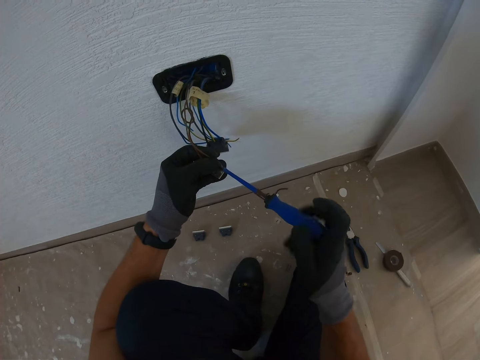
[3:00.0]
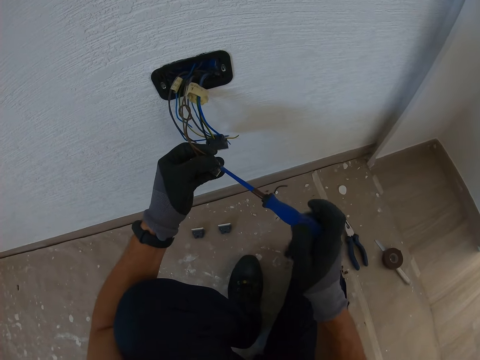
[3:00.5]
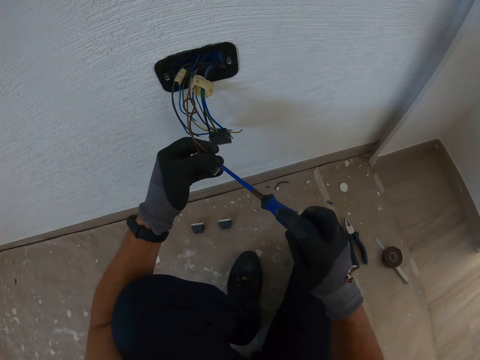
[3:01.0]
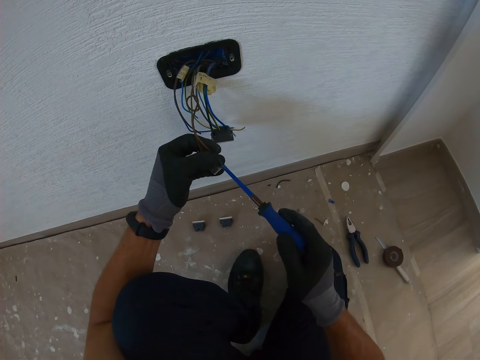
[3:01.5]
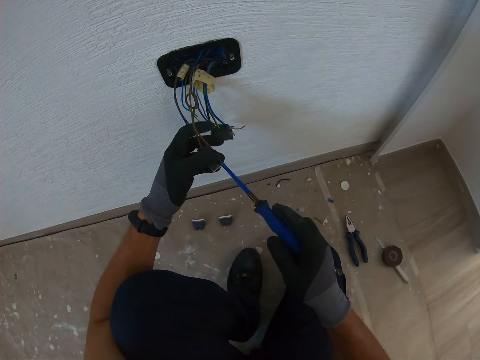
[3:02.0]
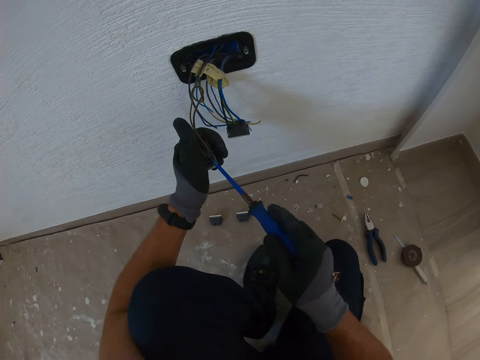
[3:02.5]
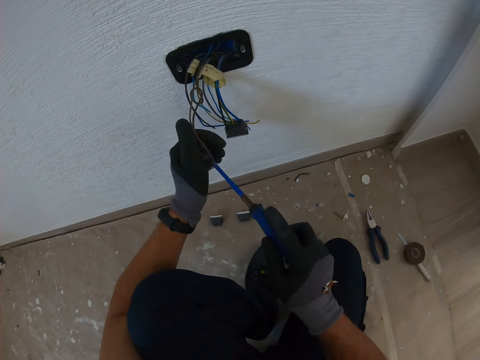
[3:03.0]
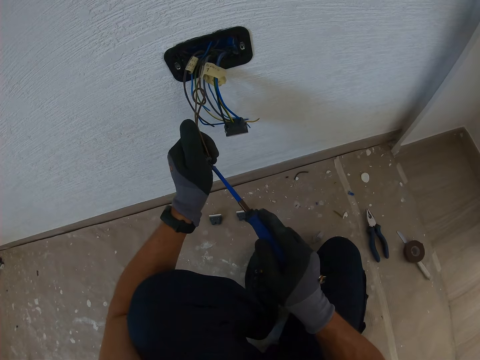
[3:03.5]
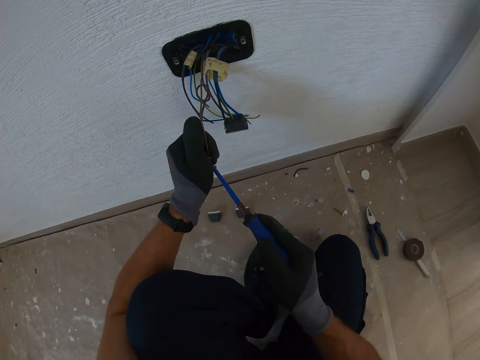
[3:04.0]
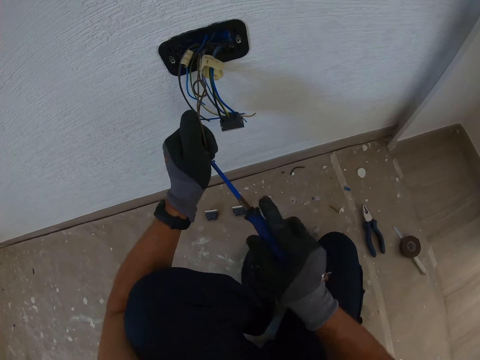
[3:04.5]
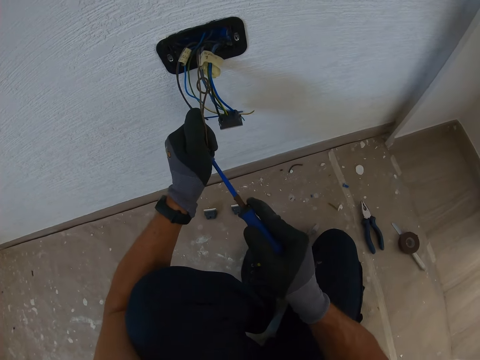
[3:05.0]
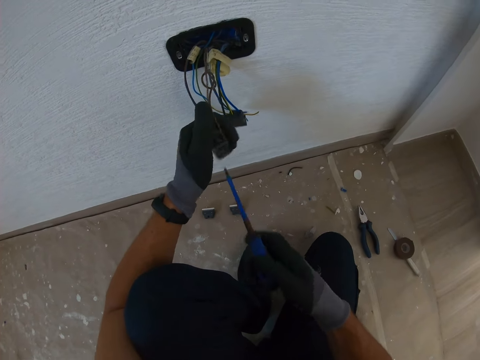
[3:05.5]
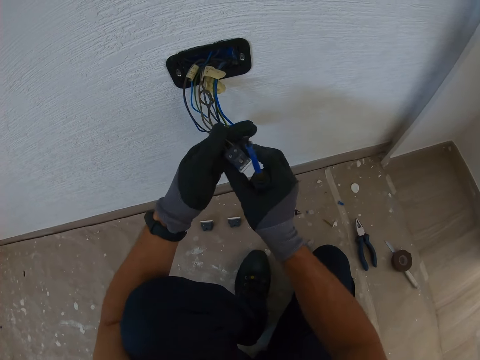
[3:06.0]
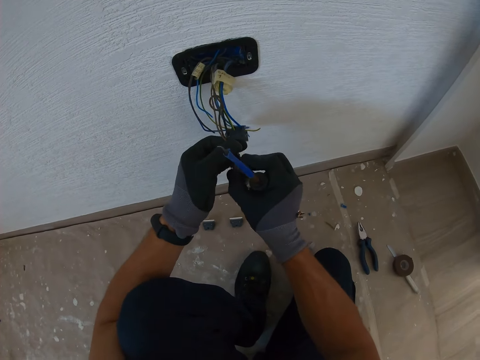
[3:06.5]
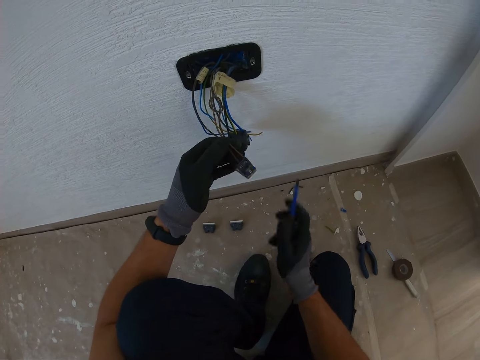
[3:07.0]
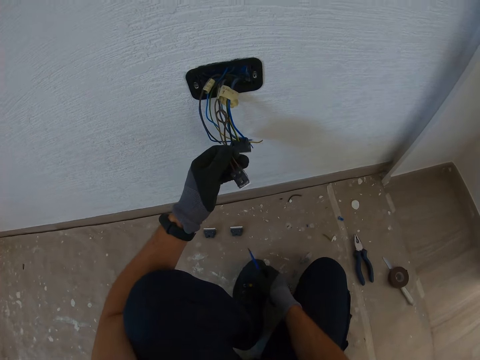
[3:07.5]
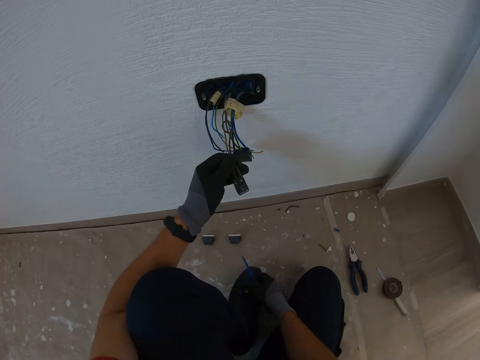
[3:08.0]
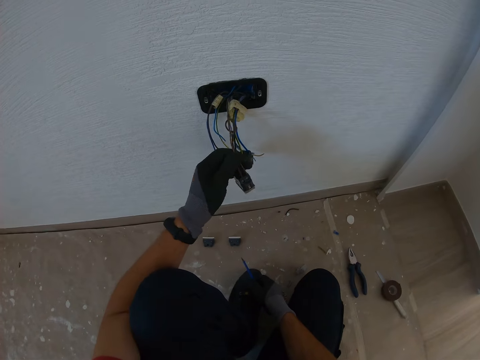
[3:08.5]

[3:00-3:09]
The camera wearer aligns a fuse with his hand. He stares at the fuse.

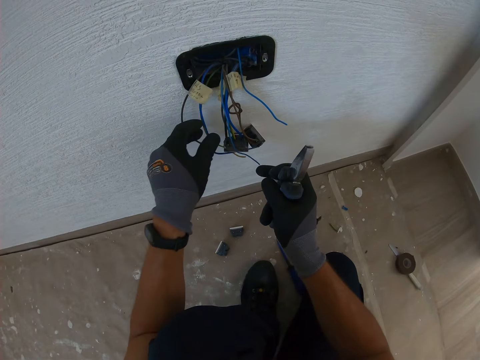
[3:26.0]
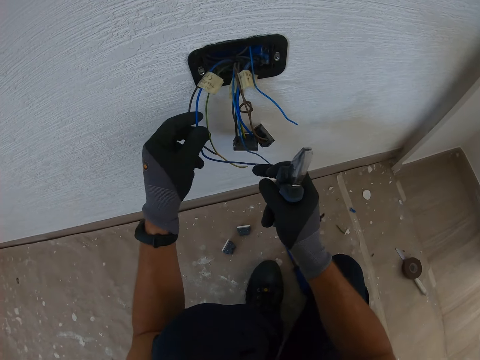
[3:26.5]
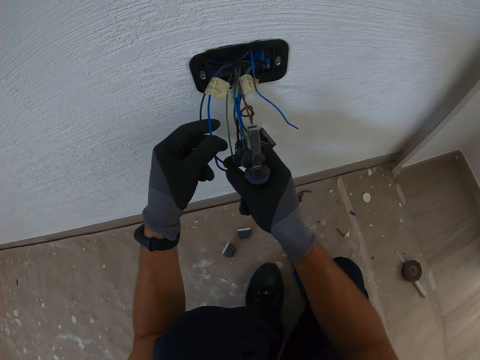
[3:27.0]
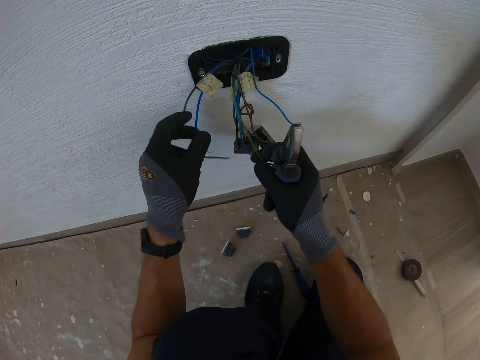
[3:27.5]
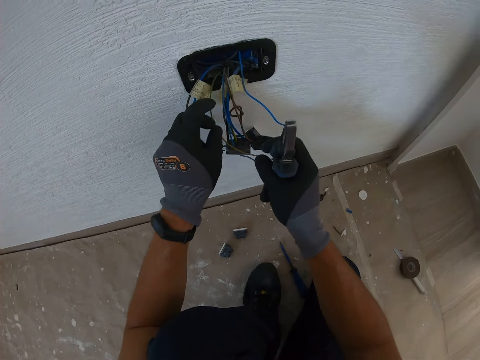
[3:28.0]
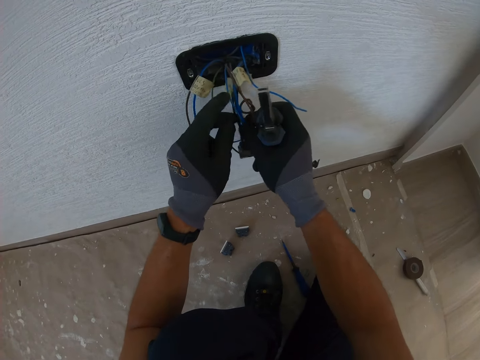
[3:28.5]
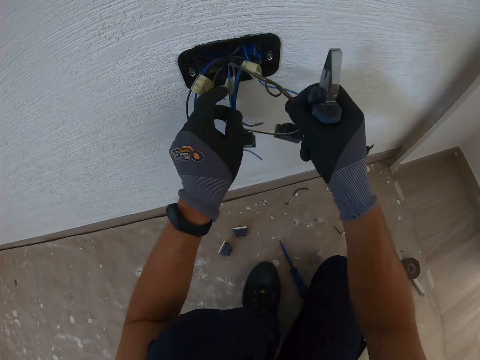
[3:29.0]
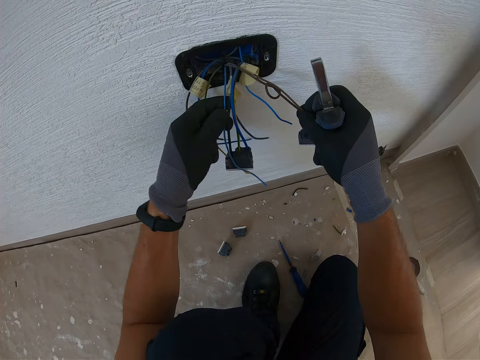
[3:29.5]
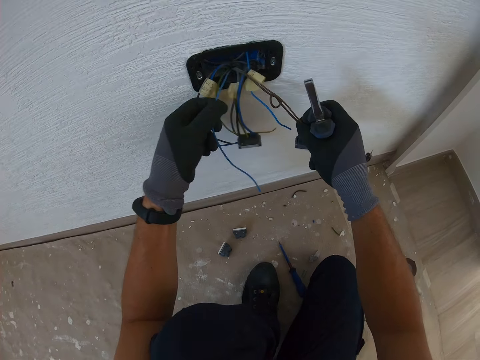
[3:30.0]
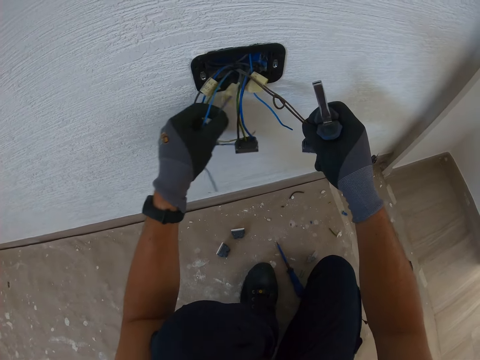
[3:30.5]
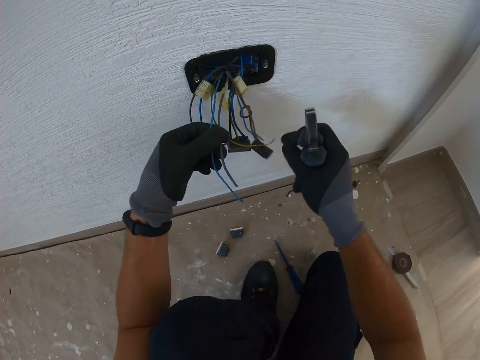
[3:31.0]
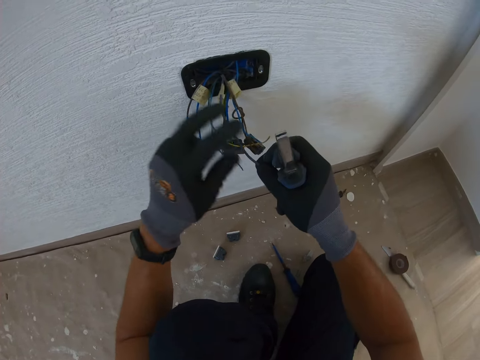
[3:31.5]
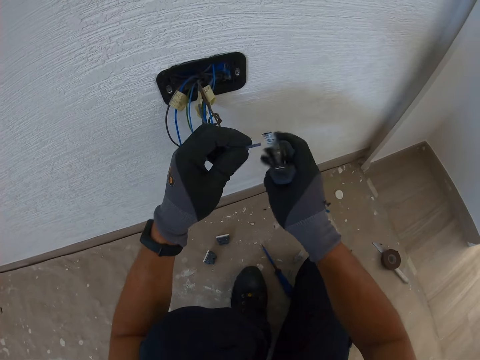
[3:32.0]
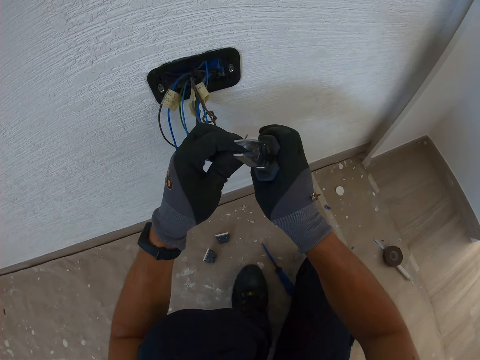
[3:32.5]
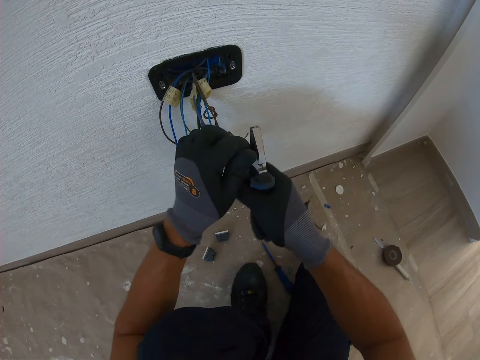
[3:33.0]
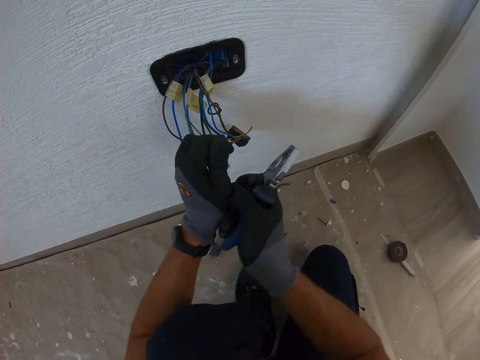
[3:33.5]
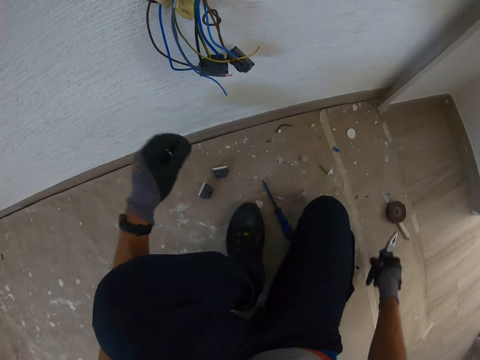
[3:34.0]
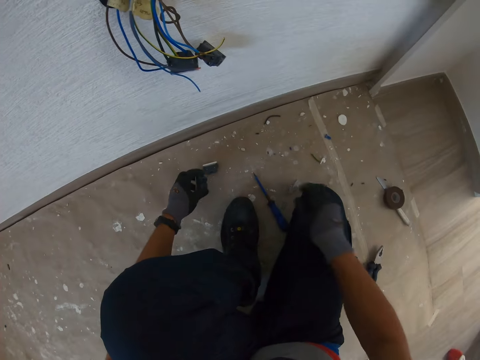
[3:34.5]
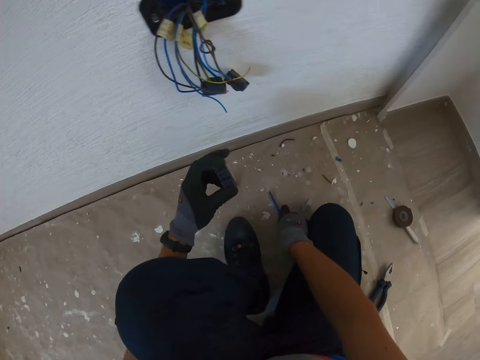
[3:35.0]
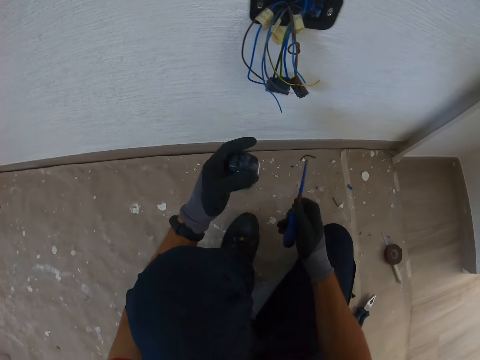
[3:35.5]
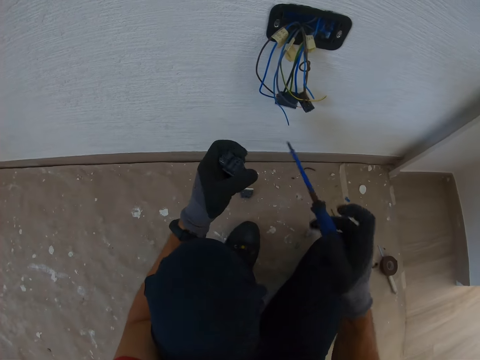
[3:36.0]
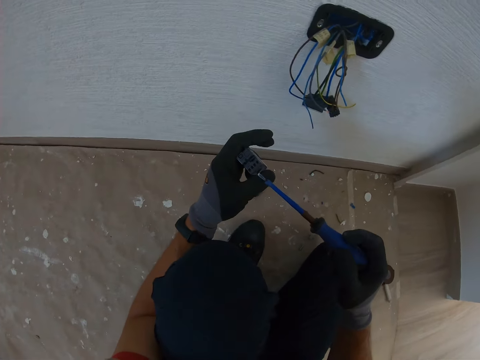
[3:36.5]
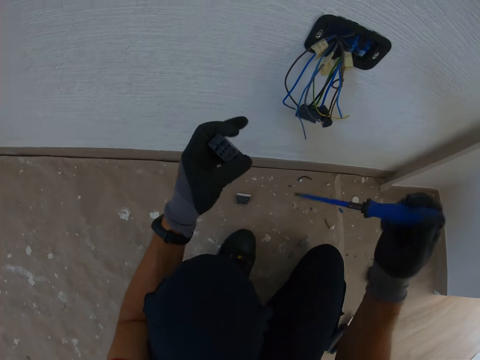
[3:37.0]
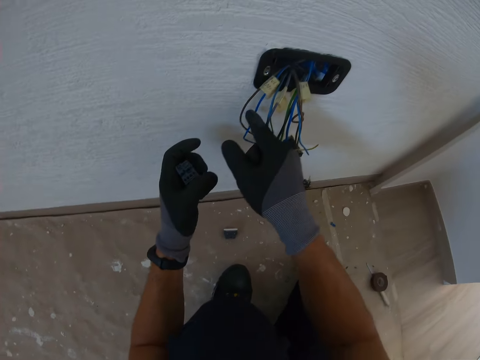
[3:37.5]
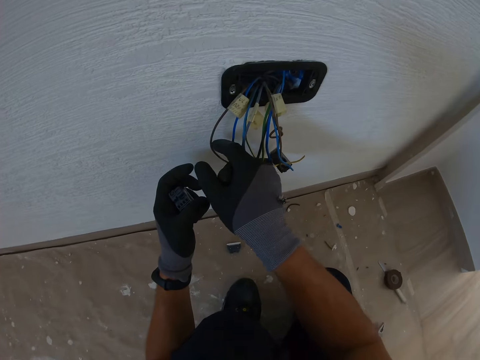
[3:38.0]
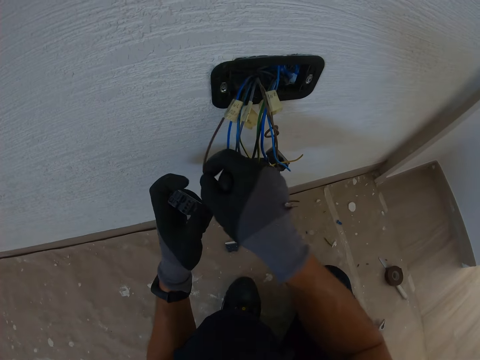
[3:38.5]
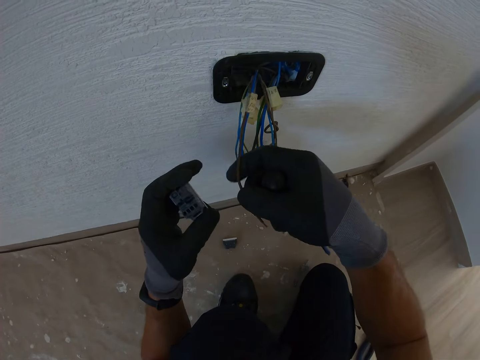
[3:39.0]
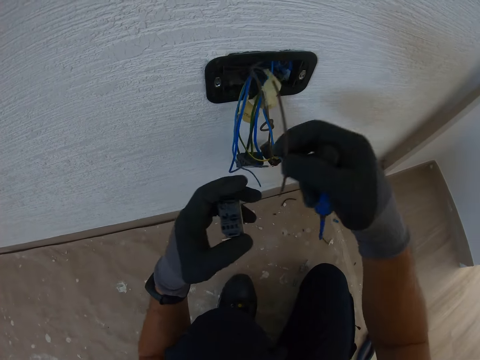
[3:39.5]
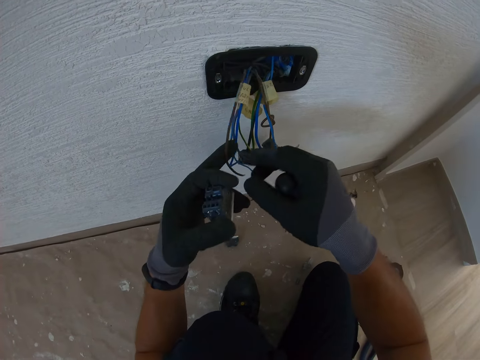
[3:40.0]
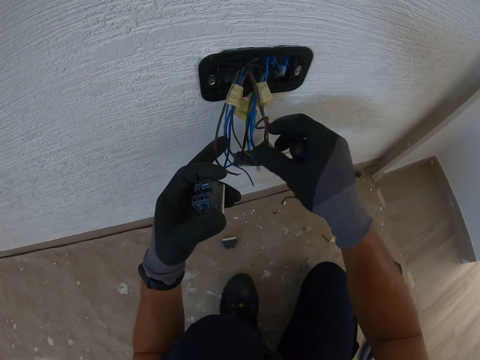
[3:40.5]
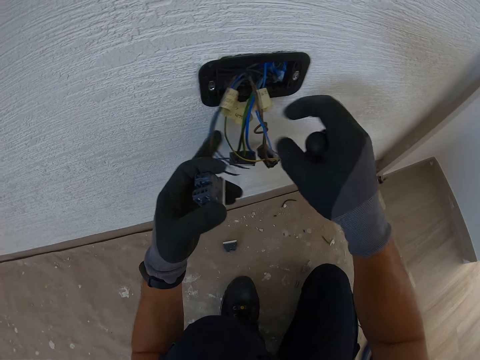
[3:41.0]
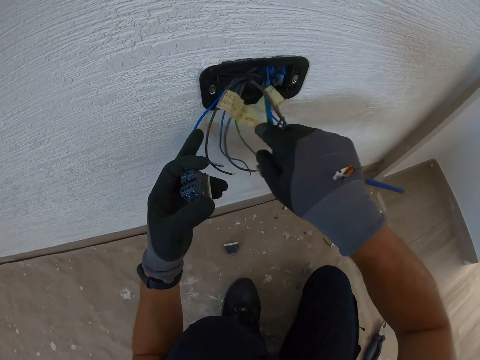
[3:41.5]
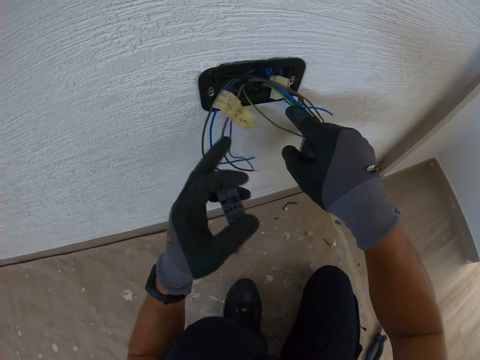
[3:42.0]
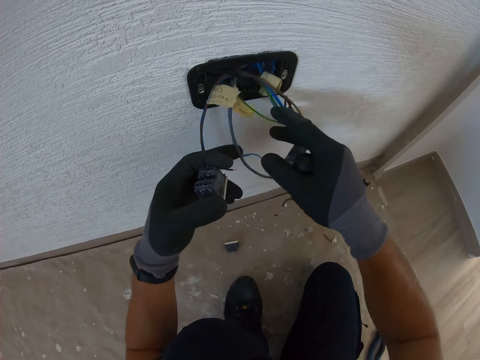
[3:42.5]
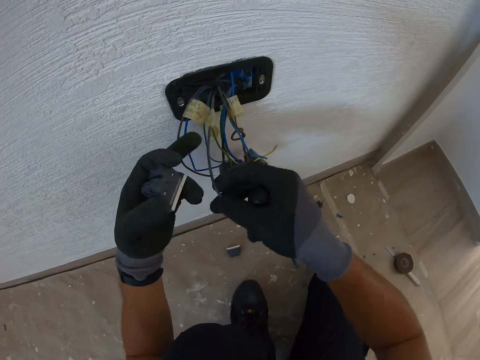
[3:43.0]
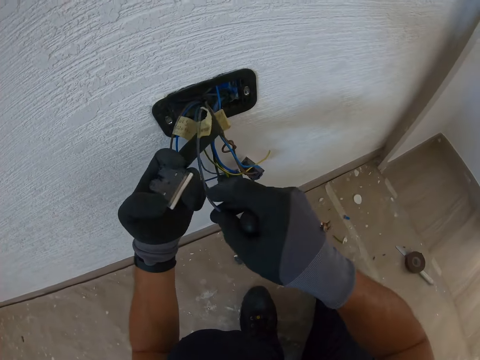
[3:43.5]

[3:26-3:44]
The camera wearer aligns wires with his hands. He cuts a wire with pliers. He places the pliers on the floor. He picks up a fuse from the floor with his left hand. He picks the pliers or a screwdriver on the floor with his right hand. He places the screwdriver on the fuse. He picks a wire. He aligns wires with his hands.
